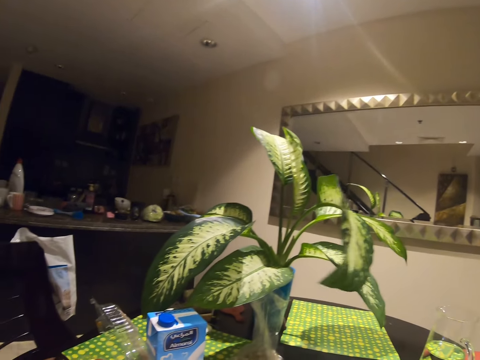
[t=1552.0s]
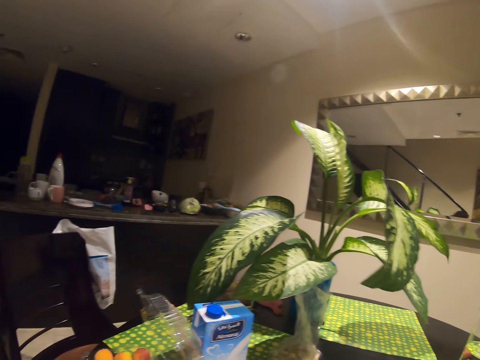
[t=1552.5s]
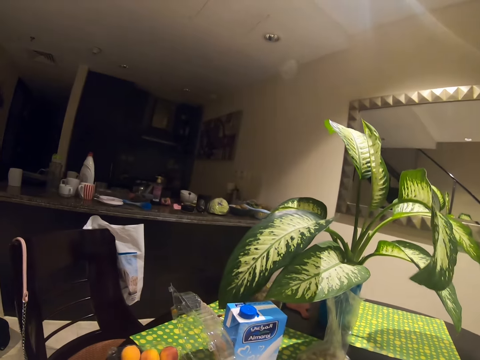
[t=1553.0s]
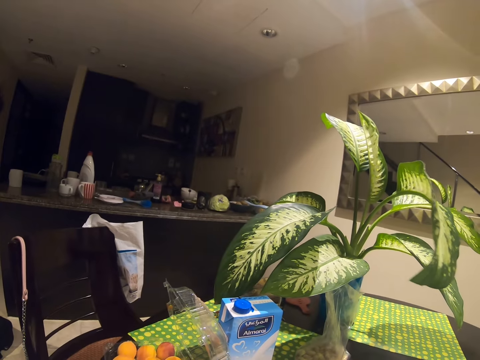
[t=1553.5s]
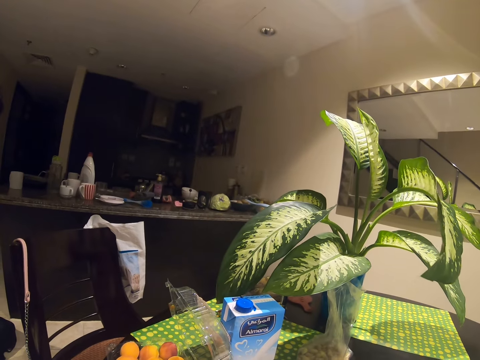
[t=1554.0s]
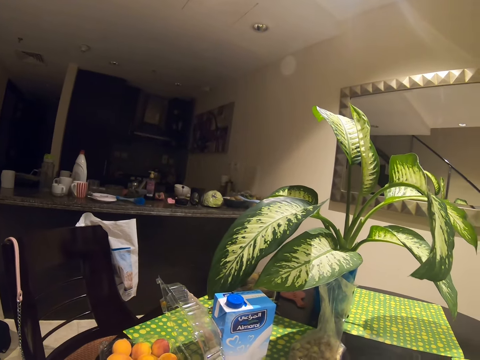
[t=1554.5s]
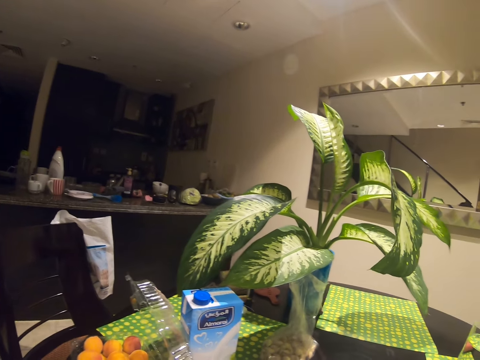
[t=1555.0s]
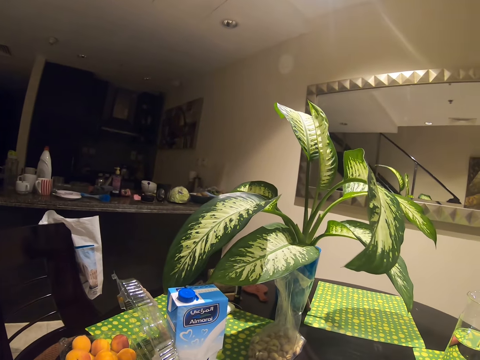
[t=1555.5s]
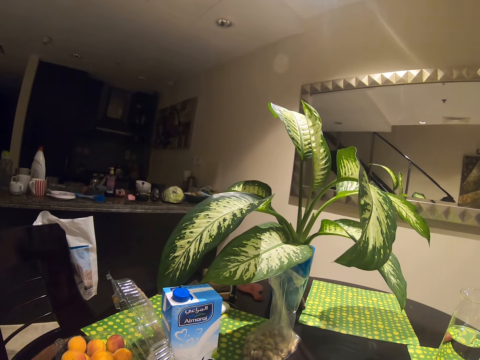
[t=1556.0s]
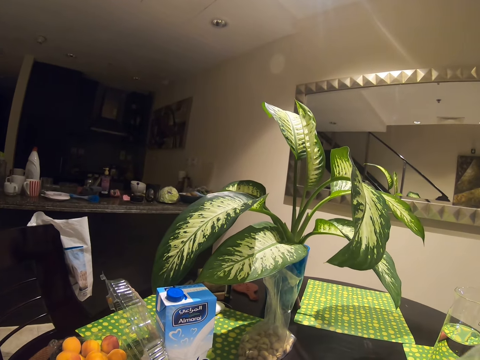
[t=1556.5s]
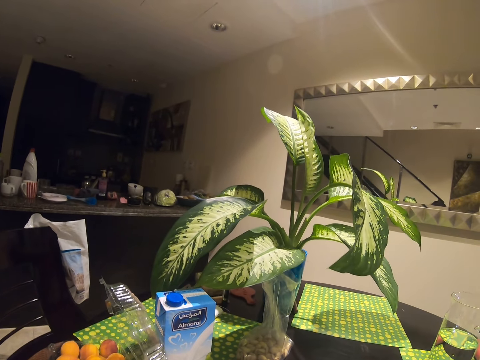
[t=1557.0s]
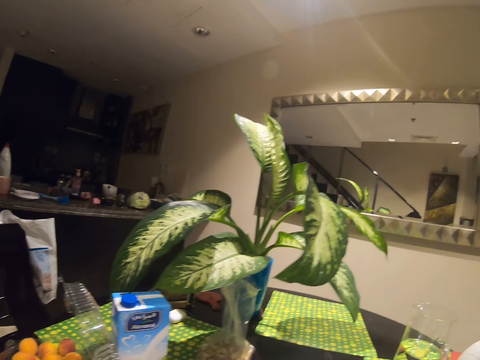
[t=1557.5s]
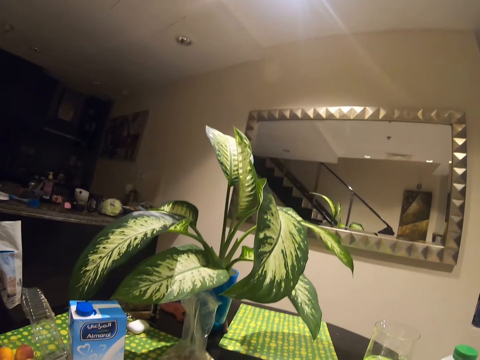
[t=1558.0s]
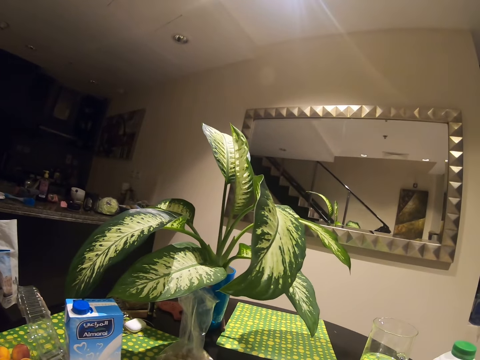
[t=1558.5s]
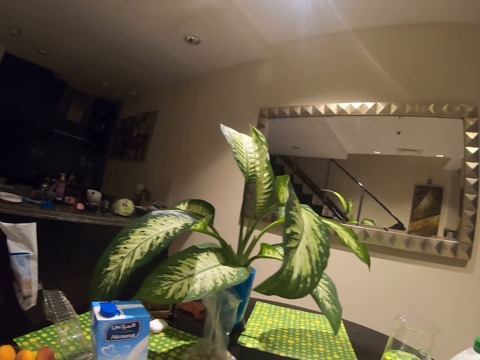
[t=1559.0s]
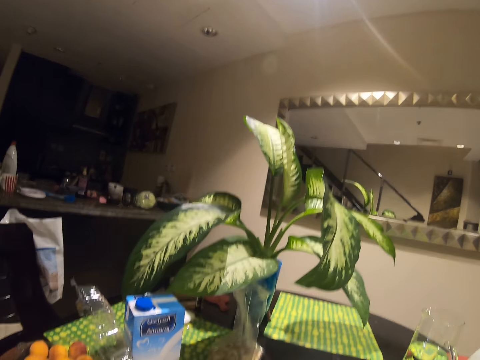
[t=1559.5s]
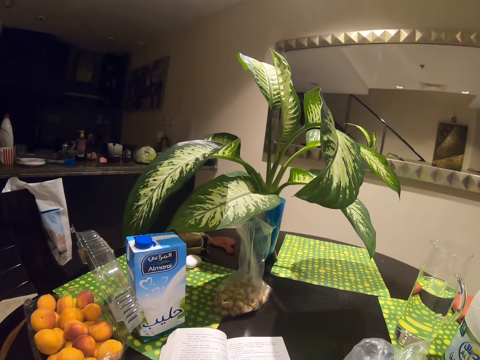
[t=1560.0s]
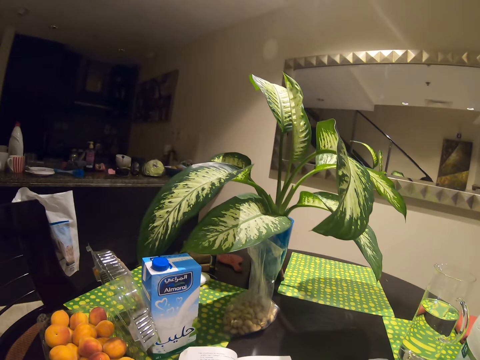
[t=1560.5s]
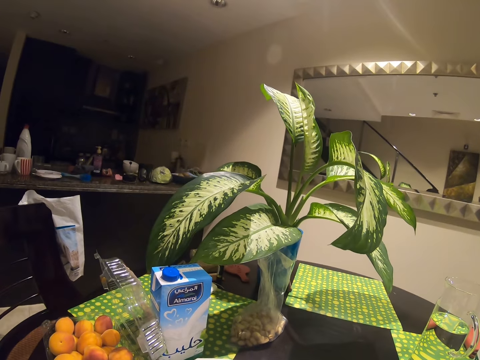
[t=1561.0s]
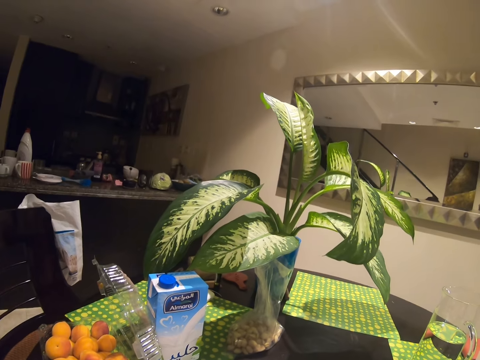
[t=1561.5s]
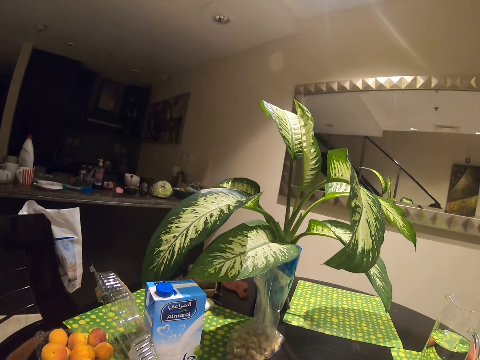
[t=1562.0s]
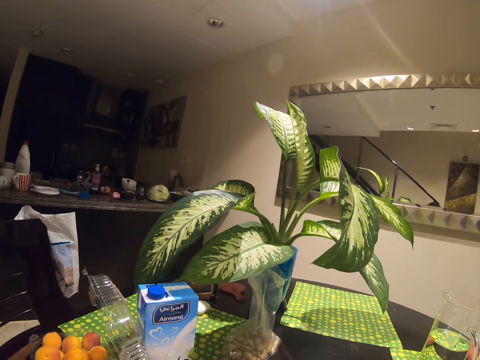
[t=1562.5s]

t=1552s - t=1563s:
The camera wearer looks around.

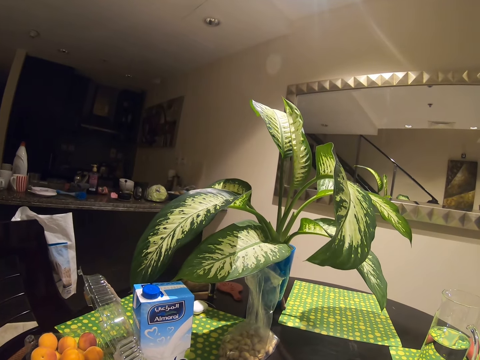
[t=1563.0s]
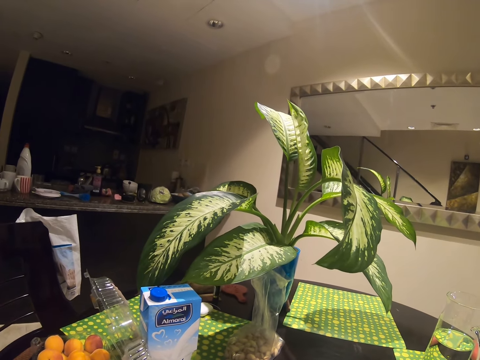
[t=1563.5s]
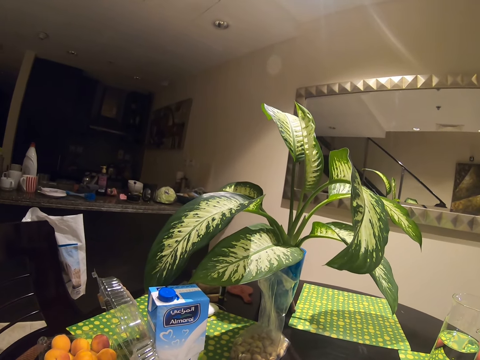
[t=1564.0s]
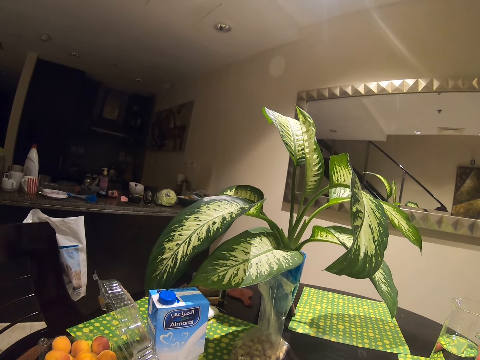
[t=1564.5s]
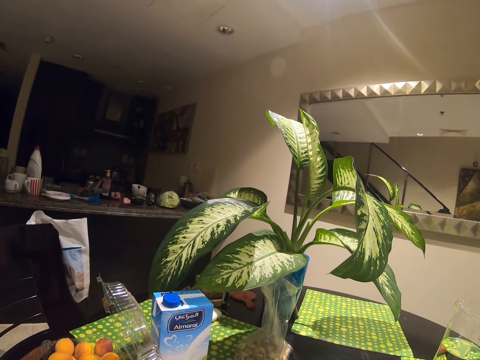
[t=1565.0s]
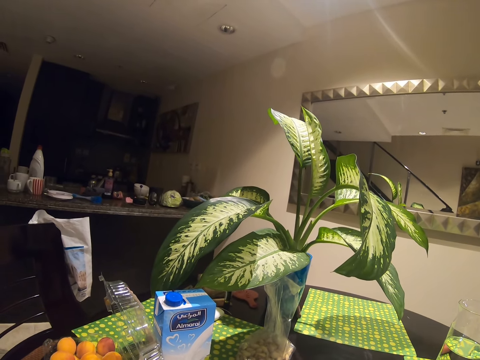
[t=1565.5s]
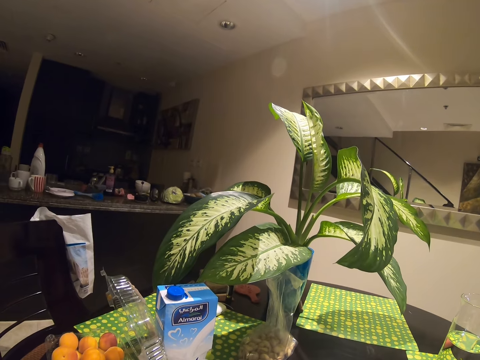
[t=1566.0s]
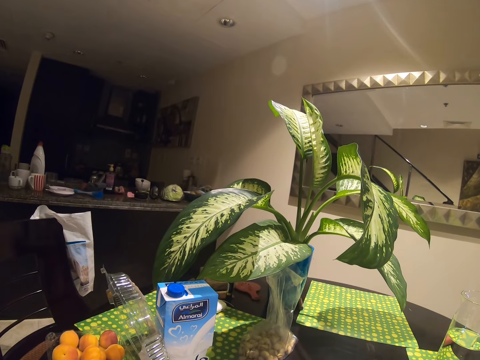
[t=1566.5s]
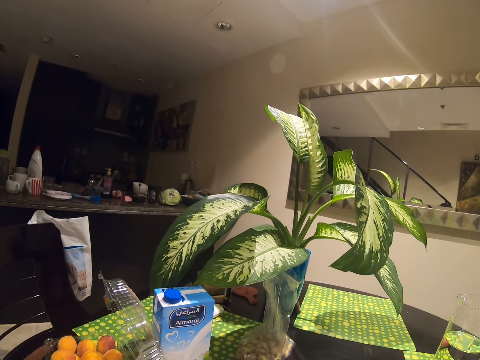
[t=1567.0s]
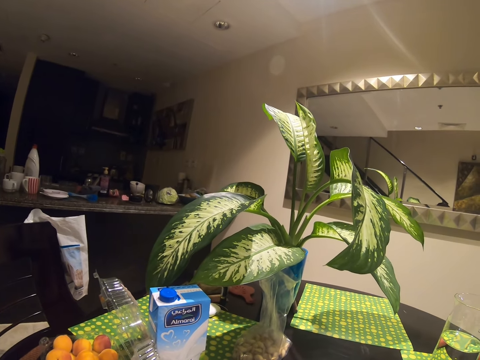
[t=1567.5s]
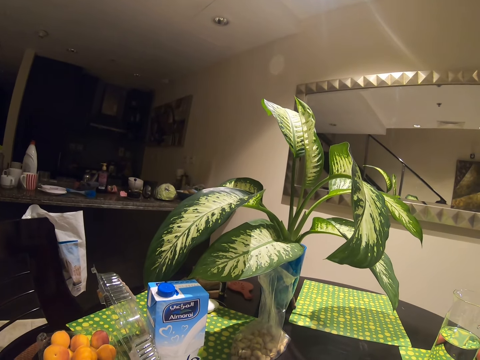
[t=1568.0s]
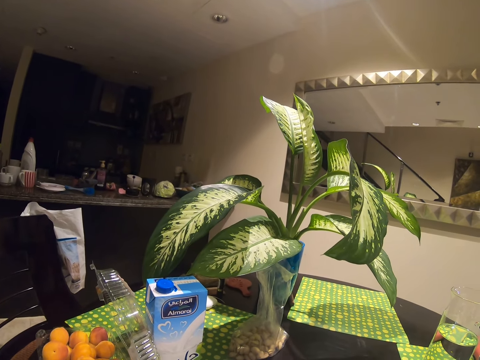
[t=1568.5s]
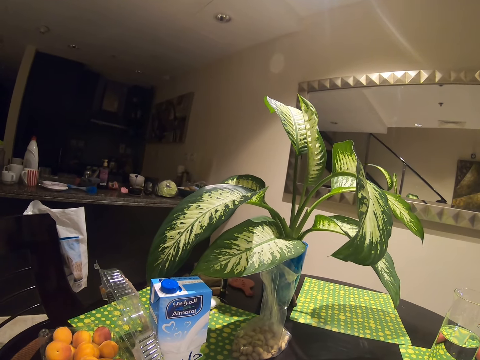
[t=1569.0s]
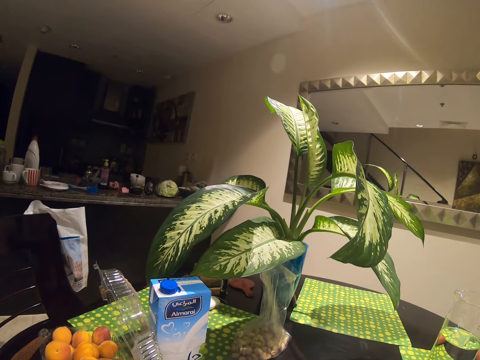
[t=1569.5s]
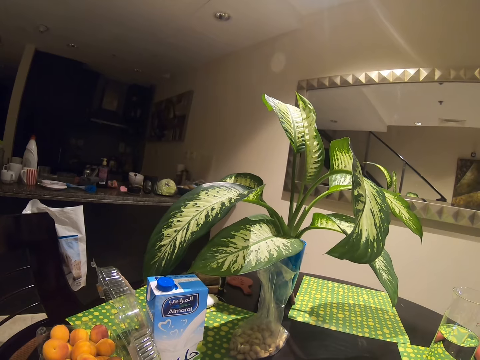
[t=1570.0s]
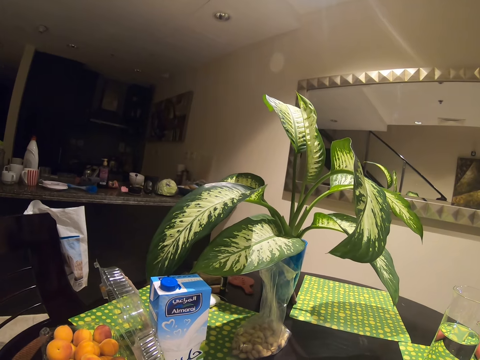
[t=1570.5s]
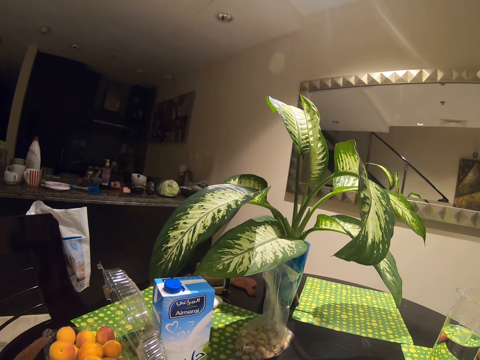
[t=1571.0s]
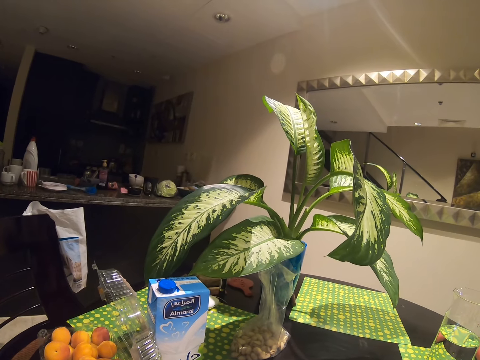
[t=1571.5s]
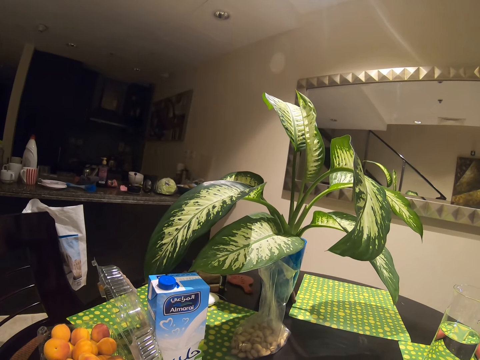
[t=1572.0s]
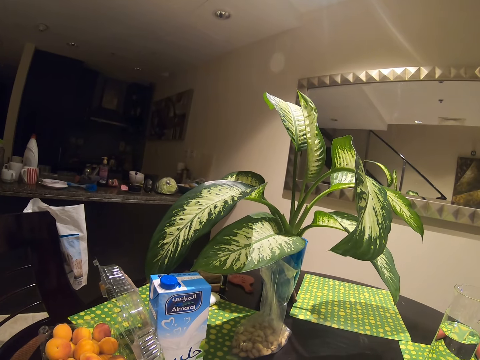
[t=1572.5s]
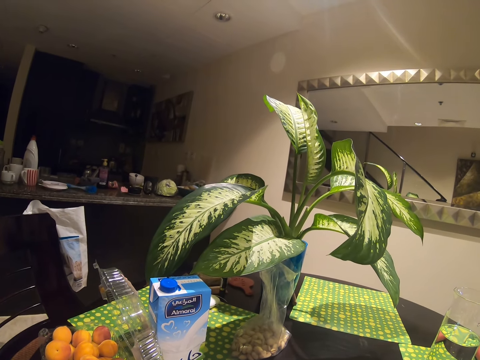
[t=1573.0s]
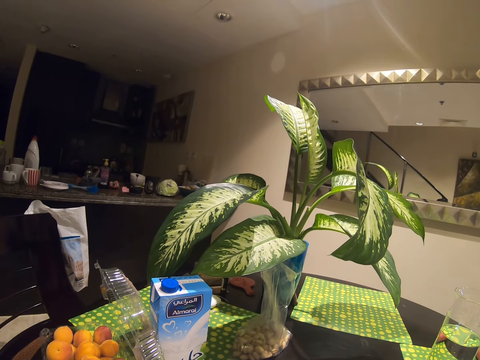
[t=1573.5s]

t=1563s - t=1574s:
The camera wearer arranges items on the table.
